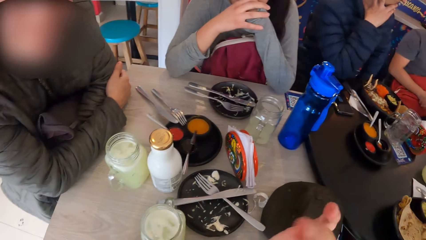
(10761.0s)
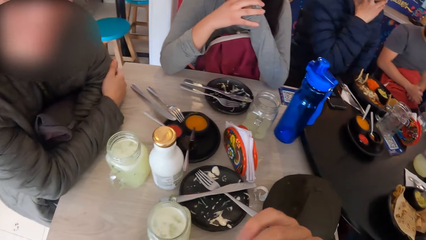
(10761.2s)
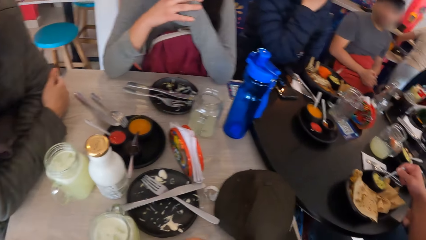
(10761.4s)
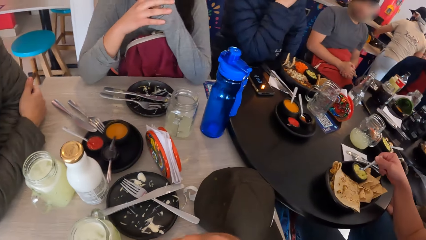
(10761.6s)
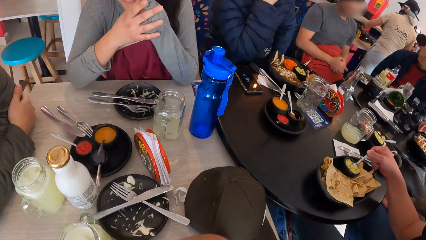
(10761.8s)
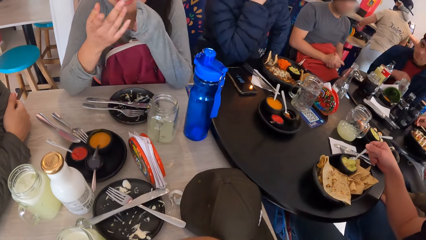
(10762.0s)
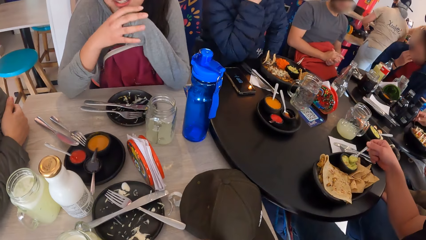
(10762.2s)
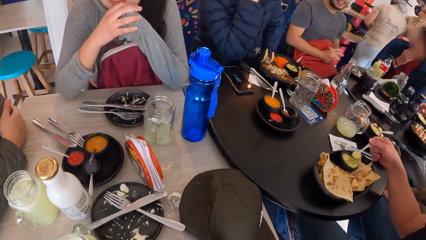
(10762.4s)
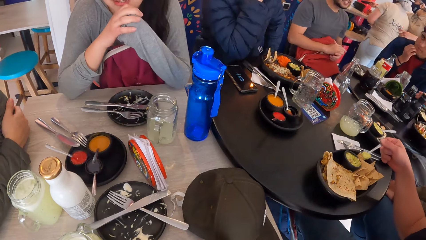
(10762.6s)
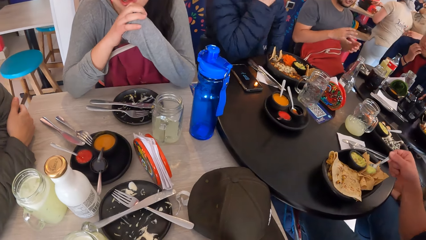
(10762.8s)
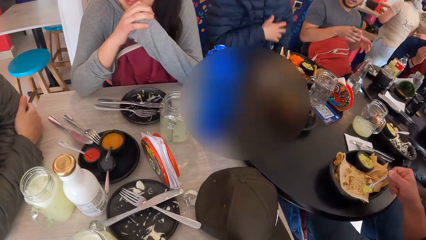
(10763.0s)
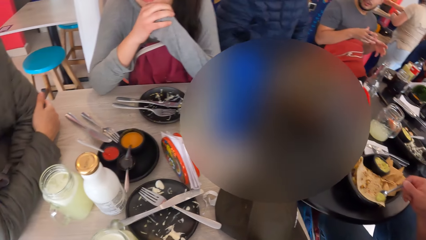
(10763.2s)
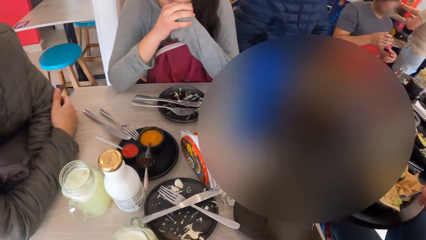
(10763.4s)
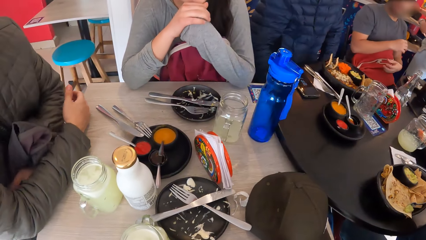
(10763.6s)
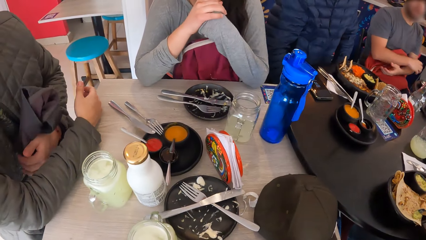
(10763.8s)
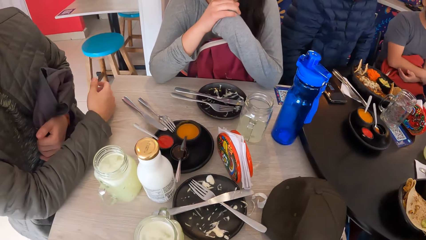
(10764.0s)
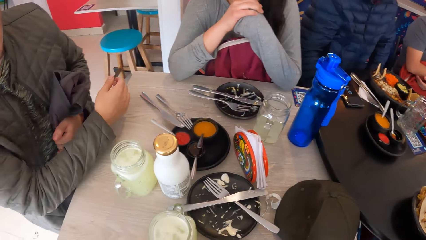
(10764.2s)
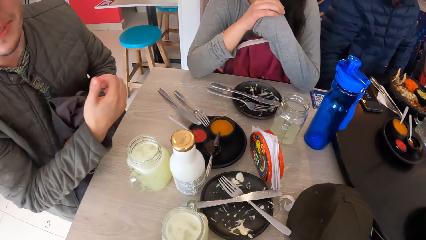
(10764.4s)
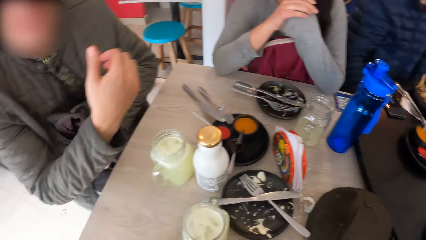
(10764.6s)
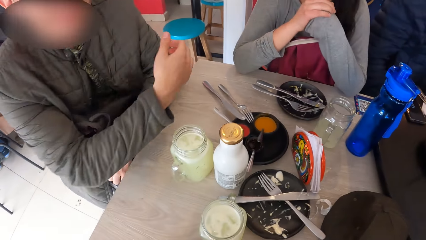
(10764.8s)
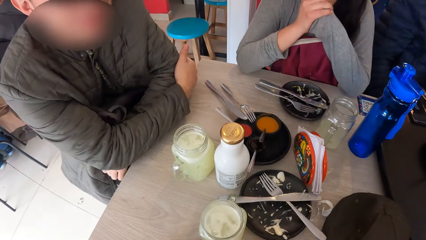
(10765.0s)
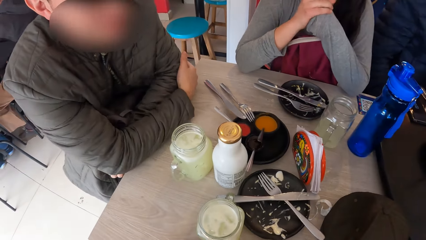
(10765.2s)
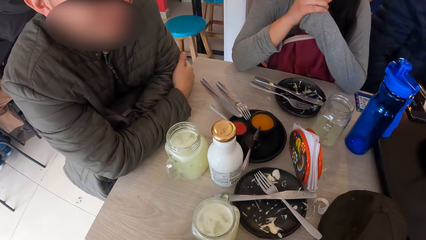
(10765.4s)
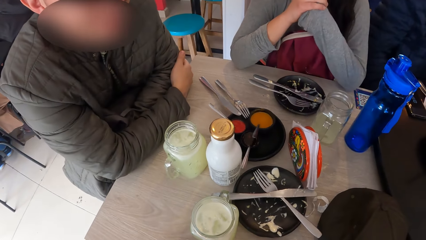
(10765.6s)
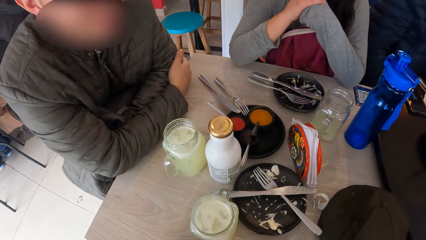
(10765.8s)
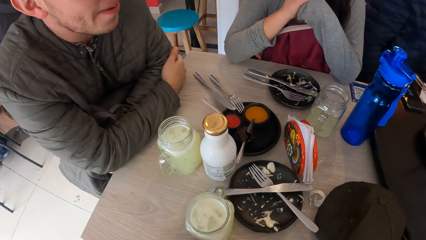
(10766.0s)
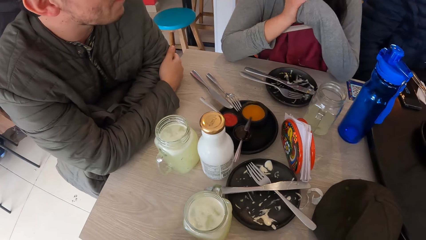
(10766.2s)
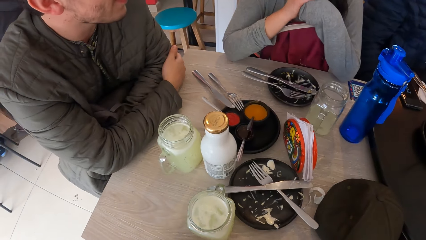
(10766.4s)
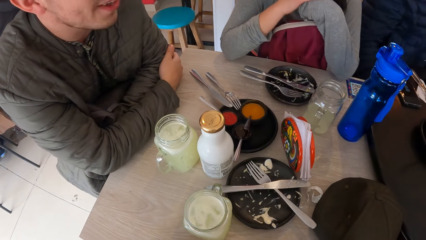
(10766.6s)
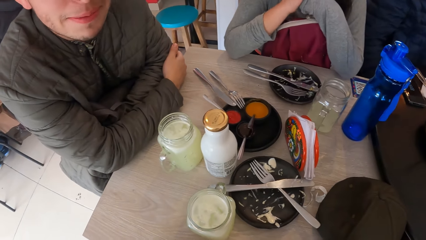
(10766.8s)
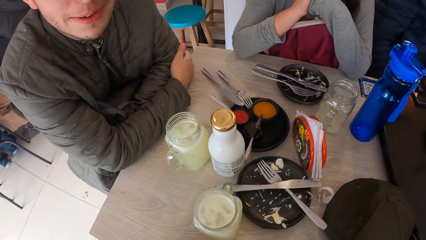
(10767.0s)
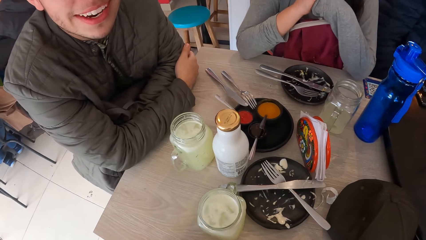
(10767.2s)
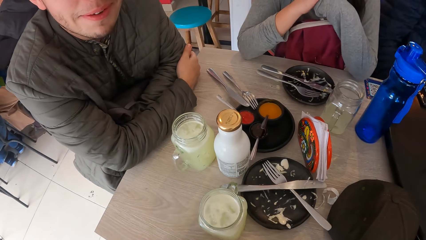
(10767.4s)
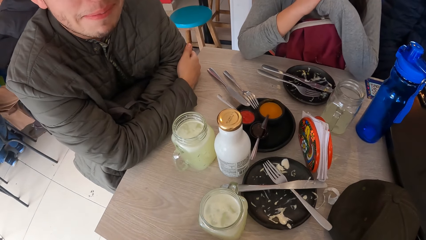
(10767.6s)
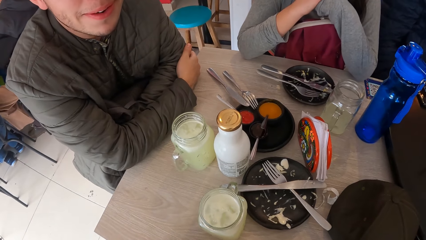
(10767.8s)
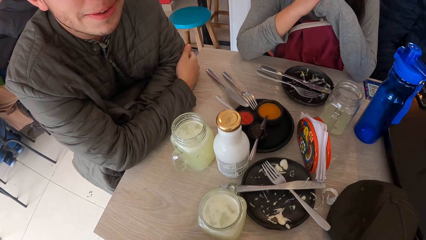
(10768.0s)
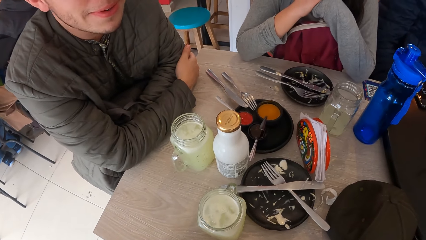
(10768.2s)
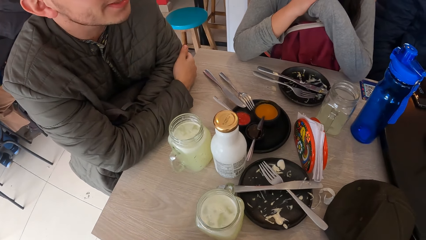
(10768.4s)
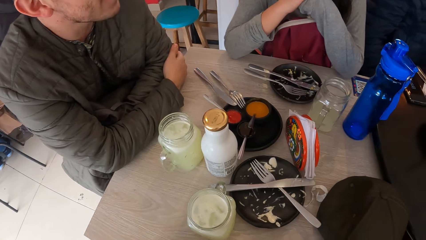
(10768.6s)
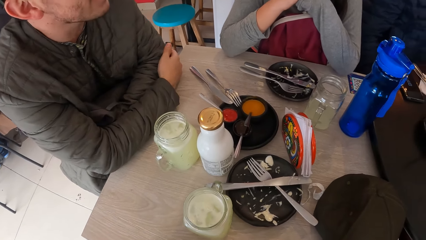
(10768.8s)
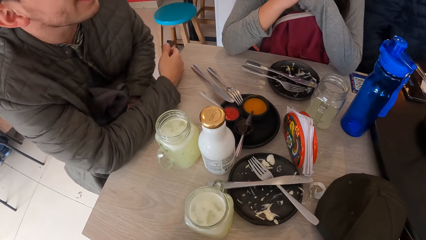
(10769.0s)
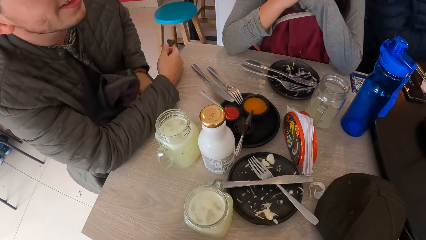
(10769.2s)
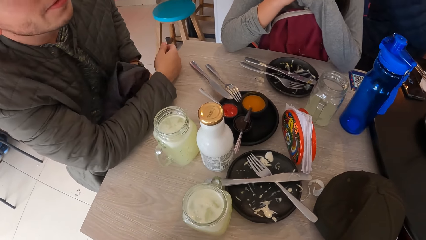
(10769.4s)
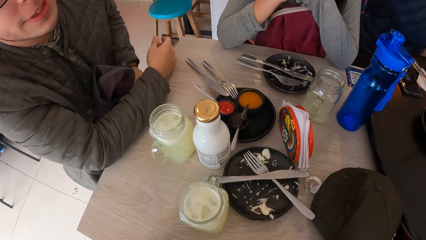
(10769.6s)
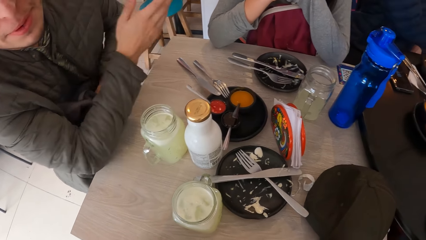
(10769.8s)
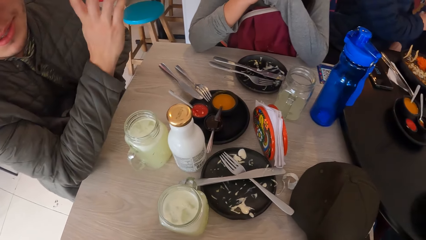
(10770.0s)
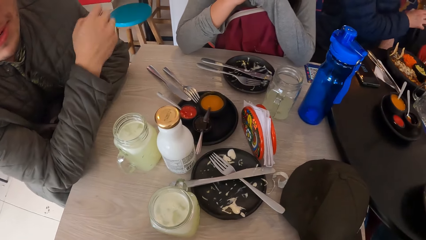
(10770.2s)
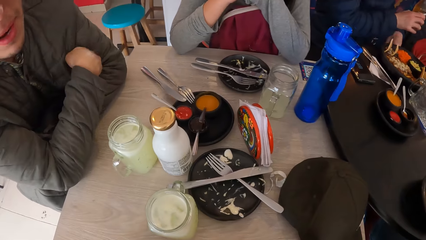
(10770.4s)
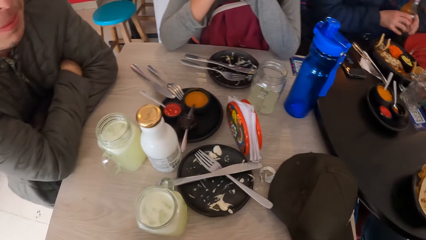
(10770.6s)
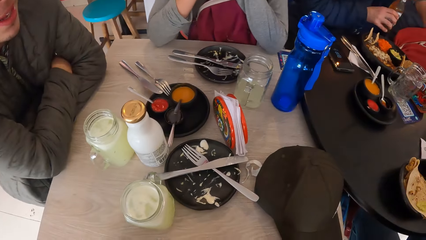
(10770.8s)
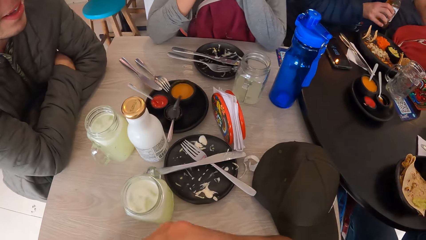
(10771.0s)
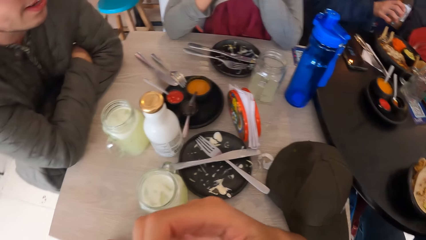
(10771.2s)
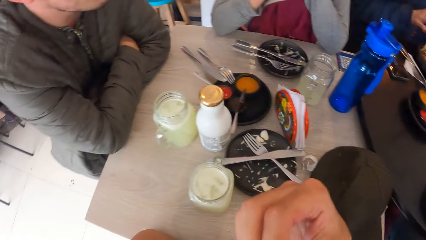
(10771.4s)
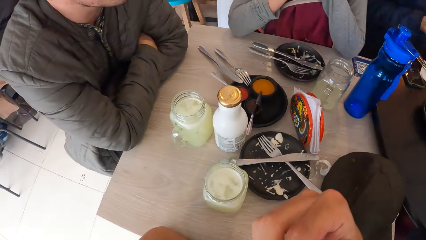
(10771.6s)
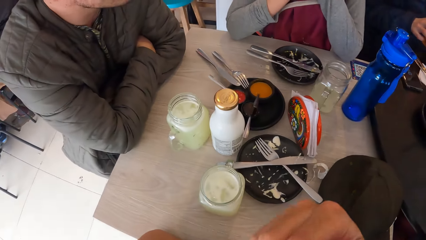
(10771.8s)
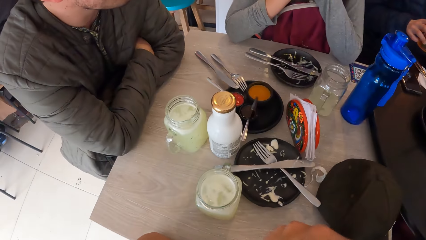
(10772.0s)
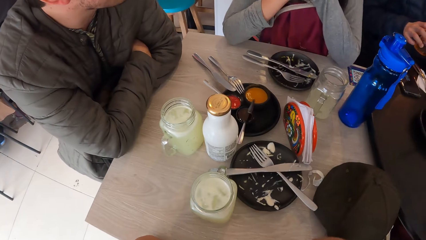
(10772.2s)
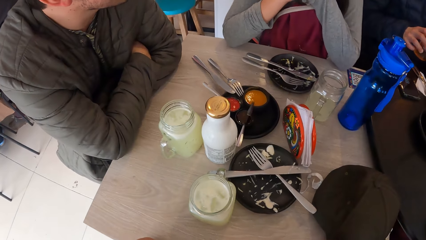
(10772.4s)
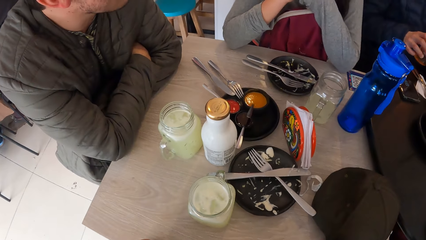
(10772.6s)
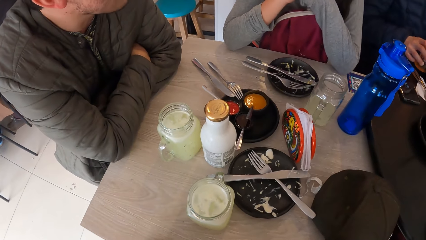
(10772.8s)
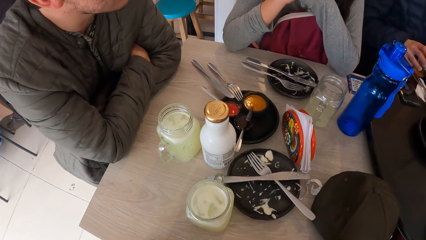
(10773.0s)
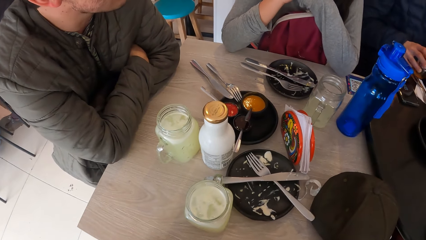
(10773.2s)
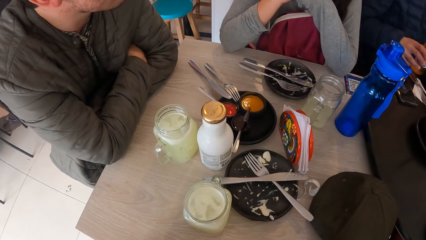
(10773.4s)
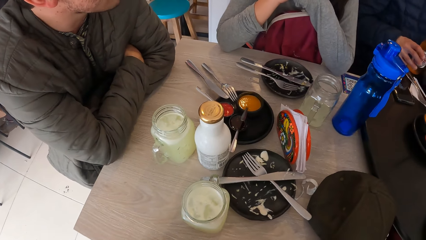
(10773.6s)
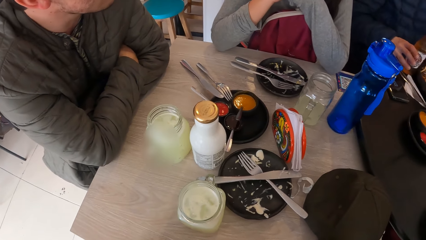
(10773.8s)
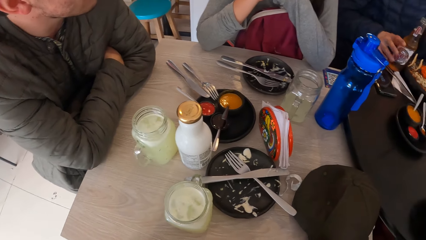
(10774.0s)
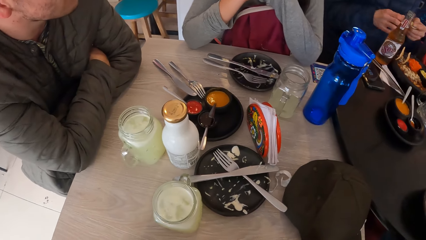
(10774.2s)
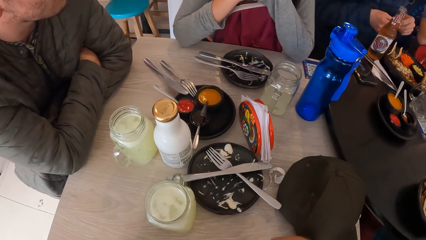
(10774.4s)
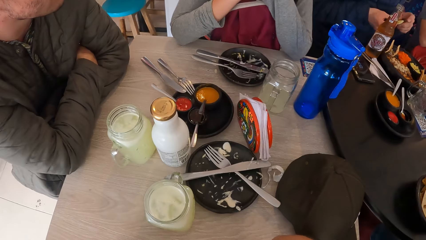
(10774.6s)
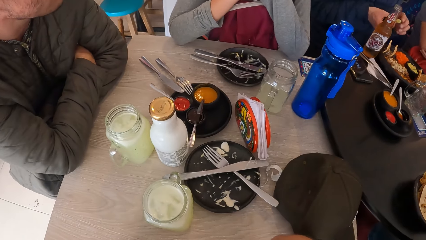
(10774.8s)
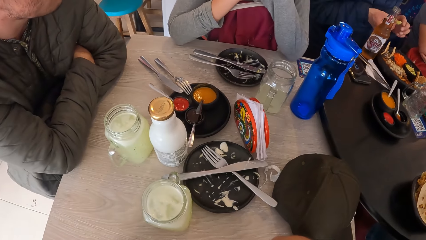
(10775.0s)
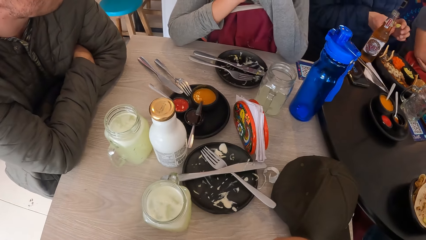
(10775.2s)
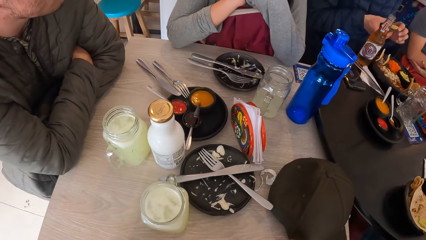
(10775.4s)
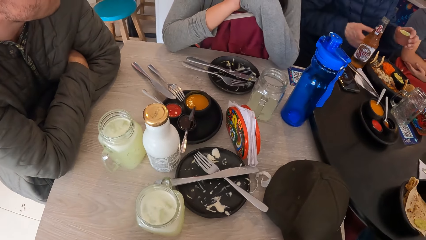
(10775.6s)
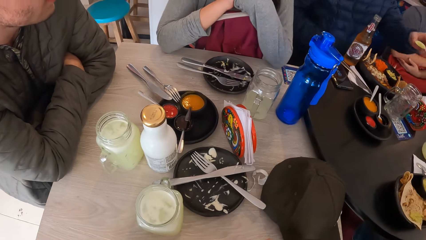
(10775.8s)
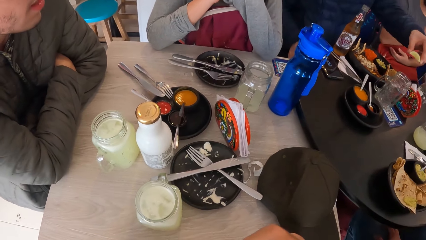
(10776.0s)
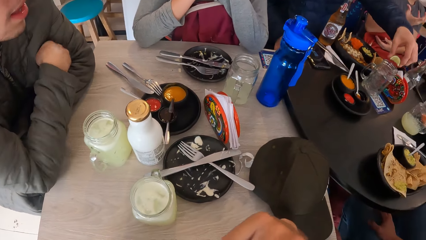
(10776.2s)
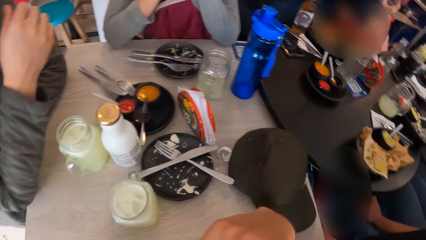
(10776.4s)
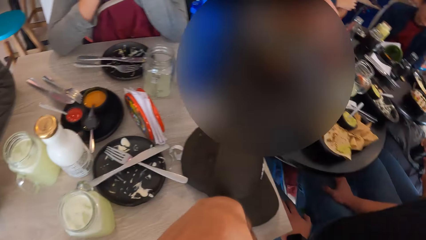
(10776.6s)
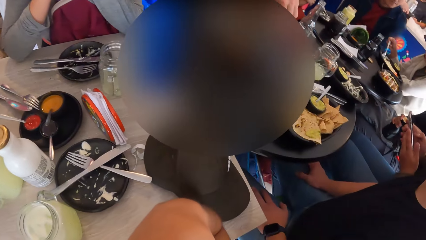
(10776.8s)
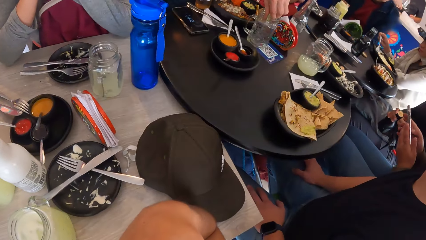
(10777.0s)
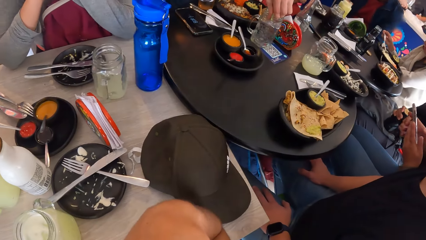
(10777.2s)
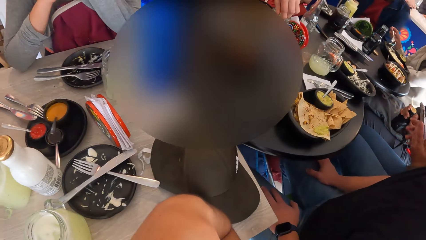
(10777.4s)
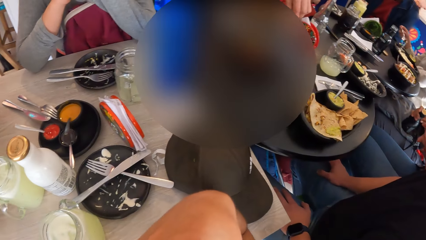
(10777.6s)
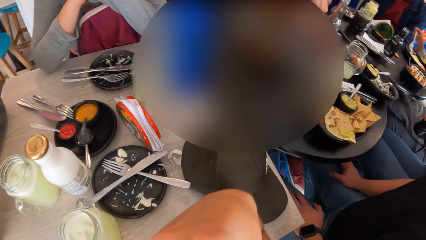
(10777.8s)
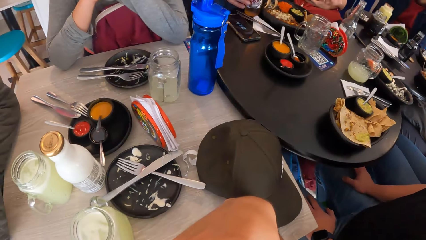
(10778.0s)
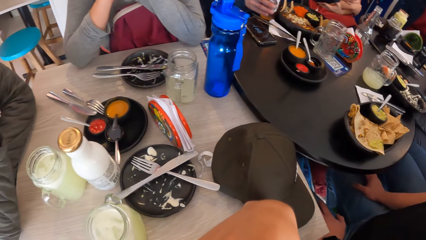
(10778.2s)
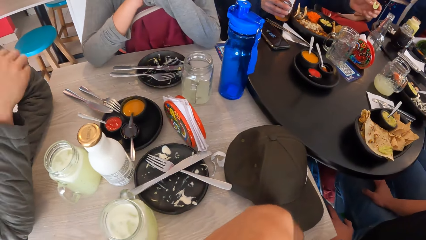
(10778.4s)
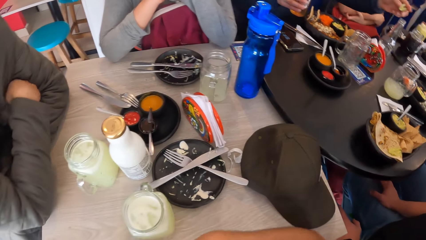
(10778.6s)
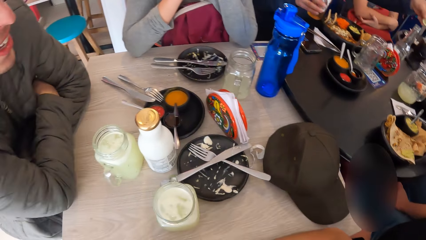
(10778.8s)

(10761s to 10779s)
The man takes sauce from a small cup with a spoon in his right hand. The man puts the sauce on a tortilla with the spoon in his right hand. Another man puts a drink bottle on the table with his right hand. The camera wearer talks to a person and another person. The other man squeezes lime into the cup with his left hand. The other man puts something in the glass jar.
